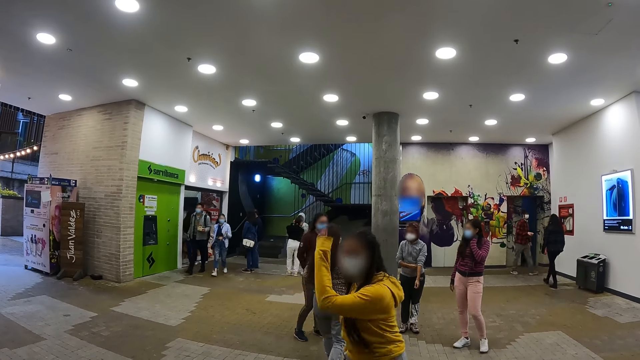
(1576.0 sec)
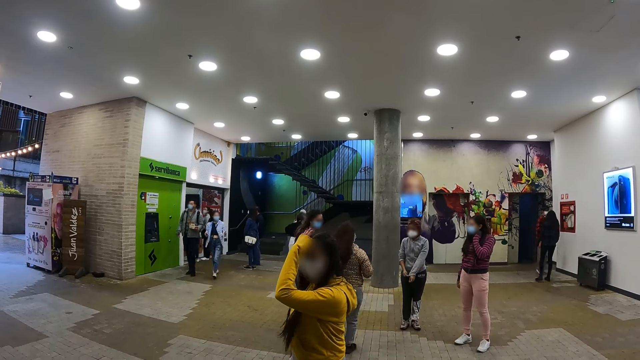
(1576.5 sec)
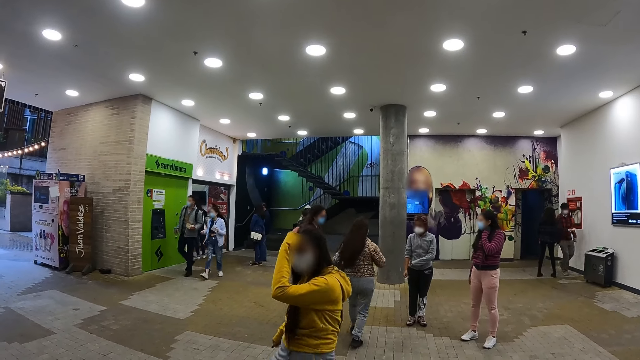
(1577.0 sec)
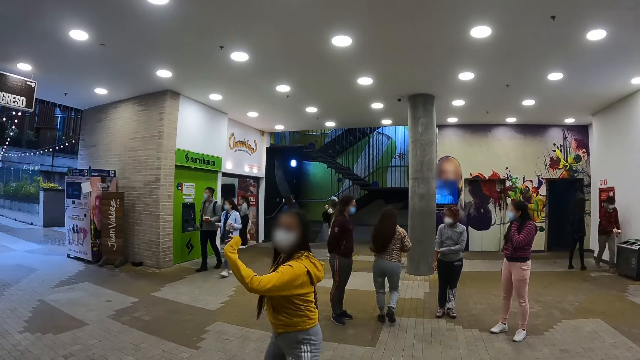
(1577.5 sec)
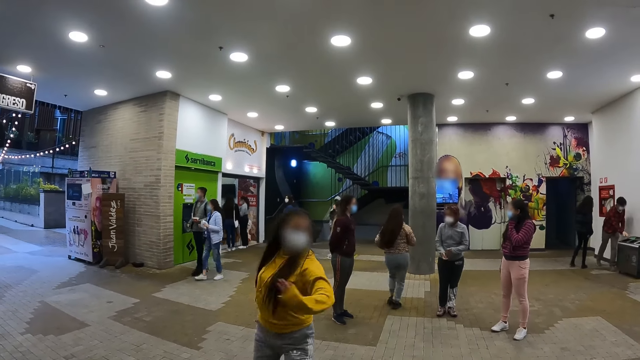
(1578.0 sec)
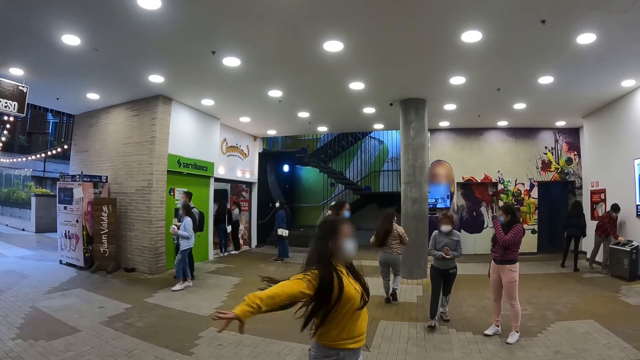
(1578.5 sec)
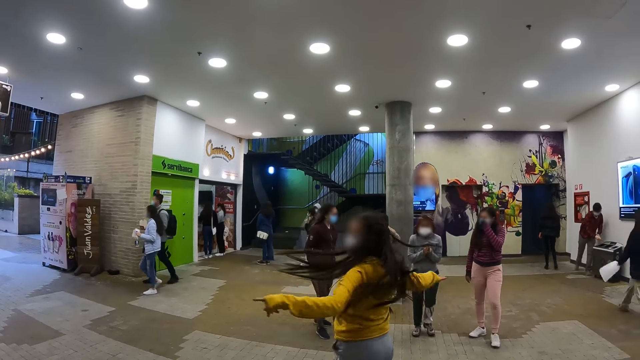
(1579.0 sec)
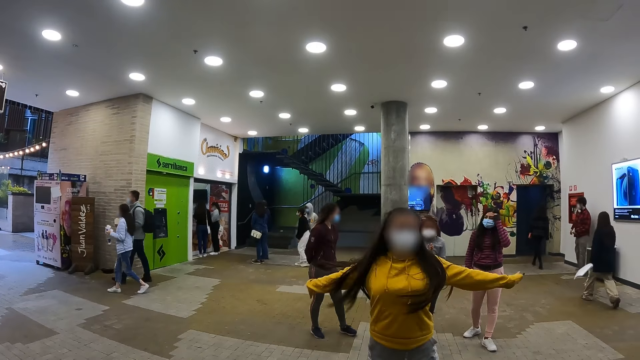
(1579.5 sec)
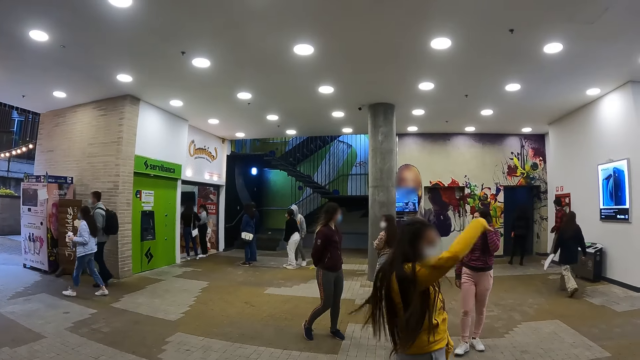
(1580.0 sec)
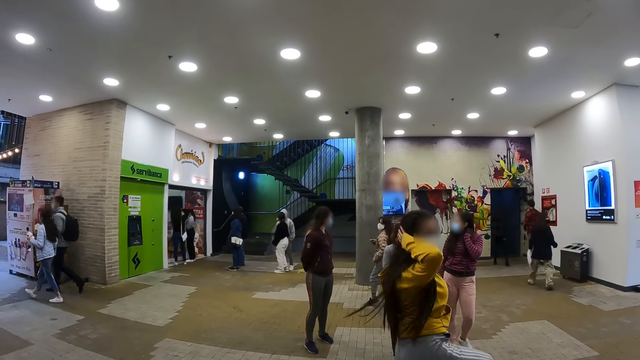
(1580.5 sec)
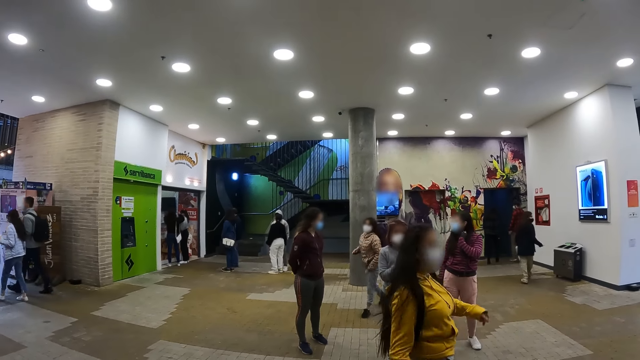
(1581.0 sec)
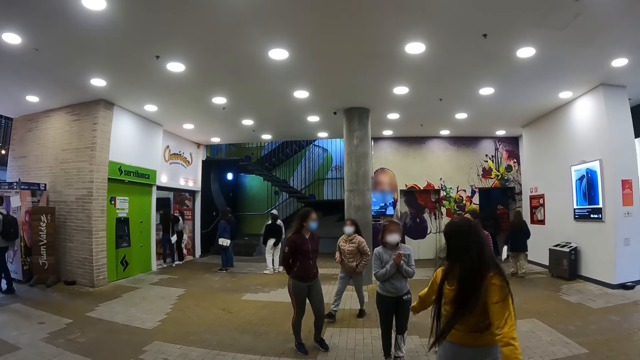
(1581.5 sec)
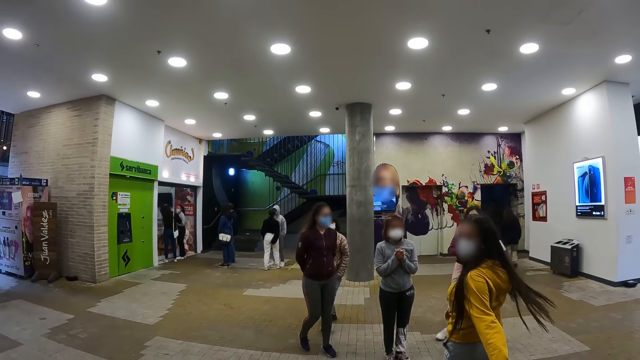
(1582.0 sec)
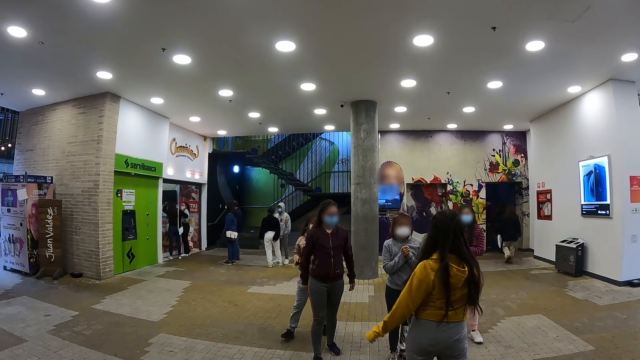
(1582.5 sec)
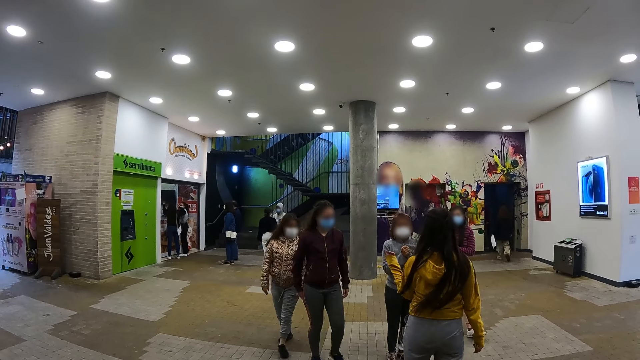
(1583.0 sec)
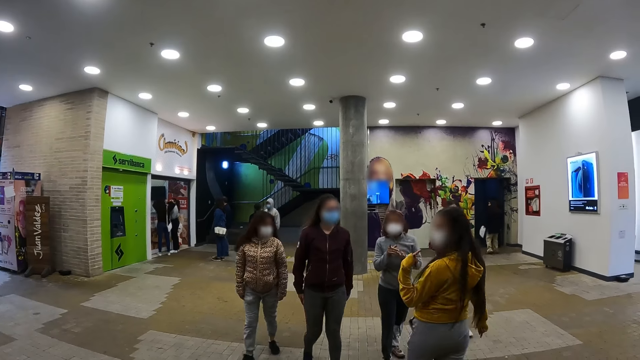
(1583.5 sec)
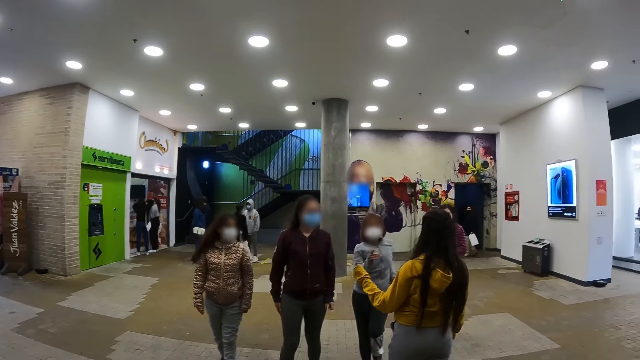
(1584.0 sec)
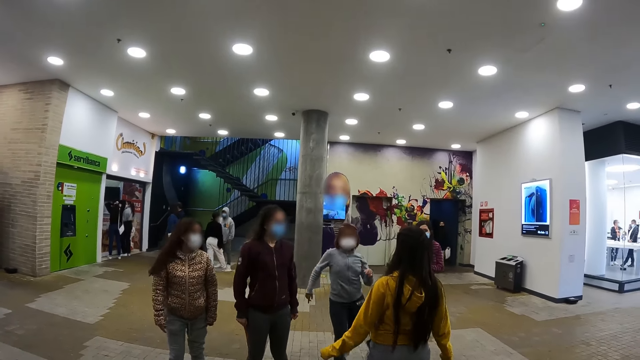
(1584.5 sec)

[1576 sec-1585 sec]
Two persons dance. The first person walks on a floor.

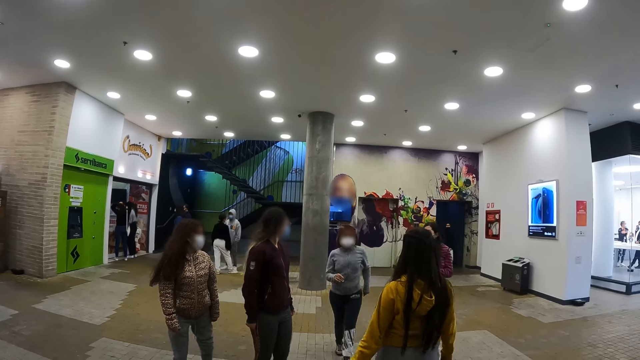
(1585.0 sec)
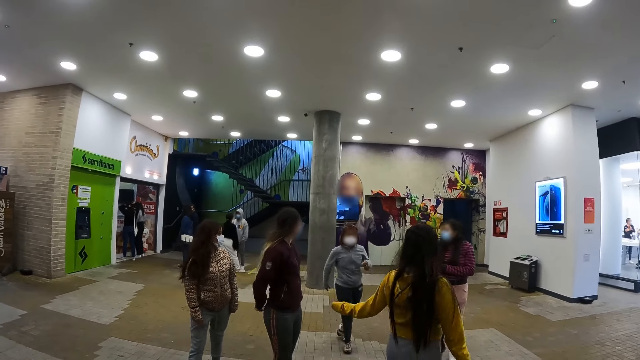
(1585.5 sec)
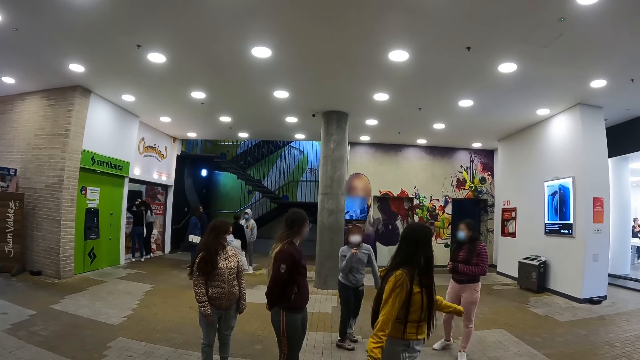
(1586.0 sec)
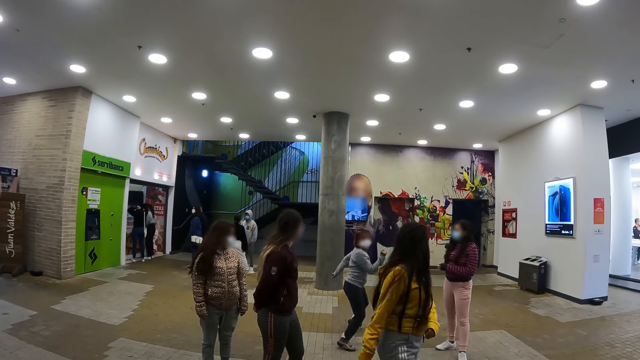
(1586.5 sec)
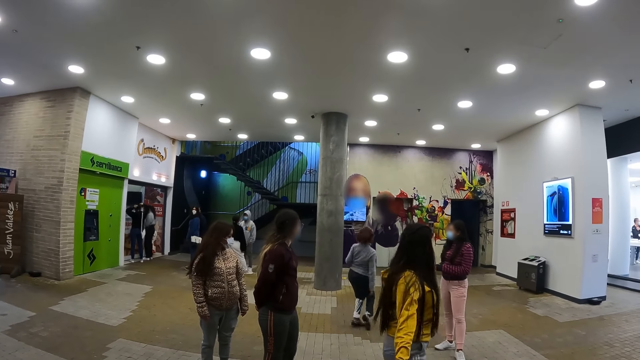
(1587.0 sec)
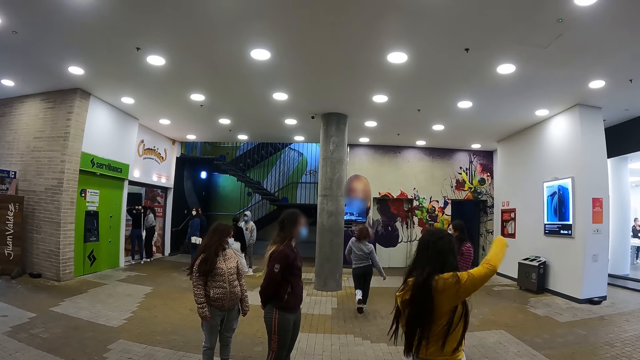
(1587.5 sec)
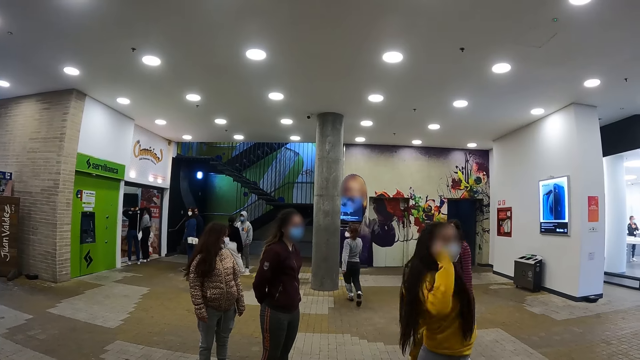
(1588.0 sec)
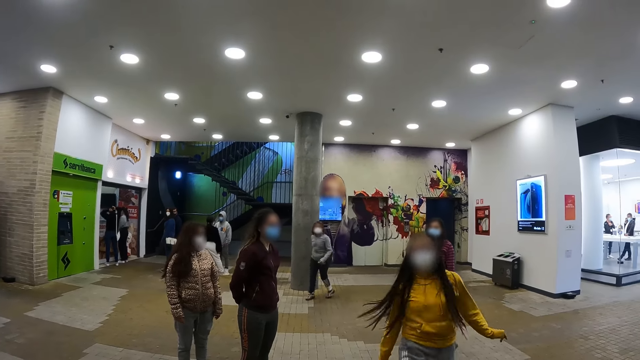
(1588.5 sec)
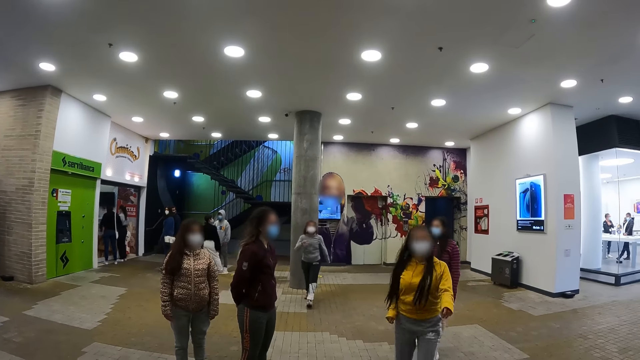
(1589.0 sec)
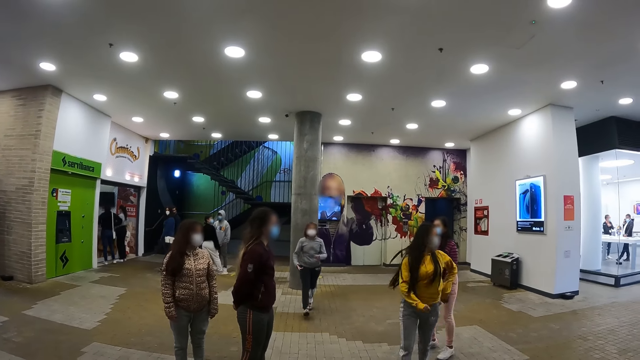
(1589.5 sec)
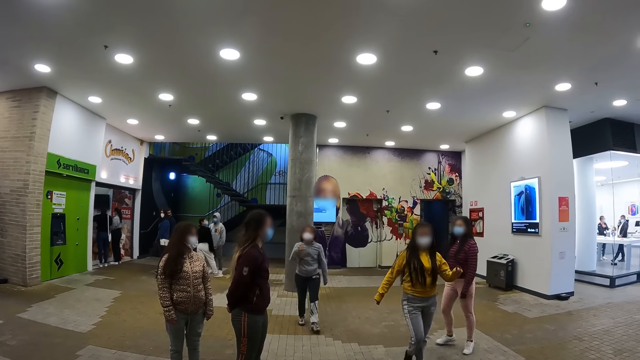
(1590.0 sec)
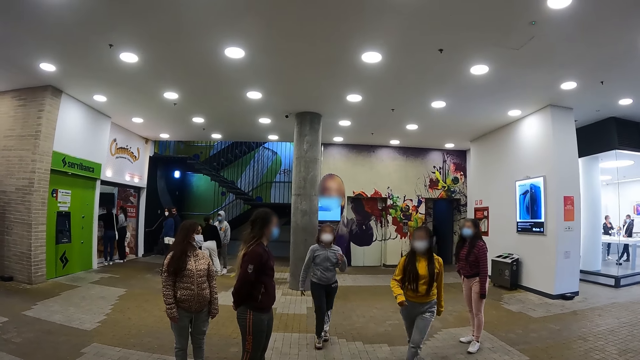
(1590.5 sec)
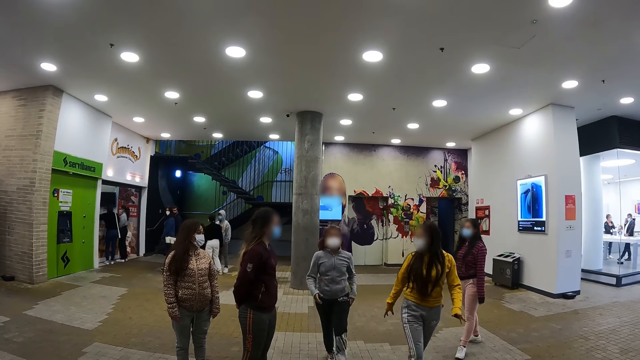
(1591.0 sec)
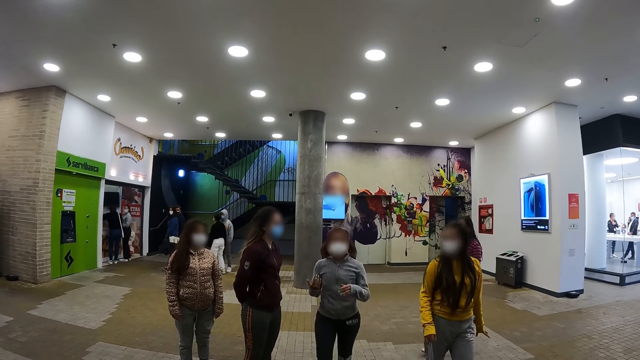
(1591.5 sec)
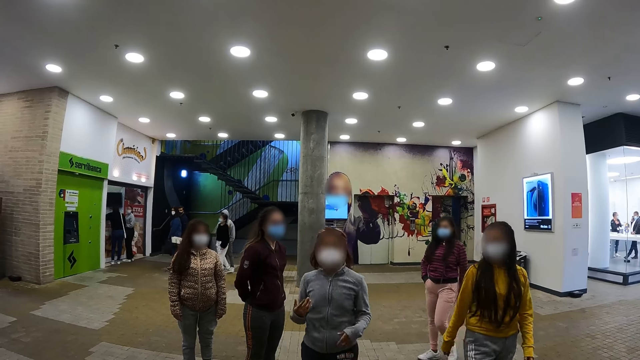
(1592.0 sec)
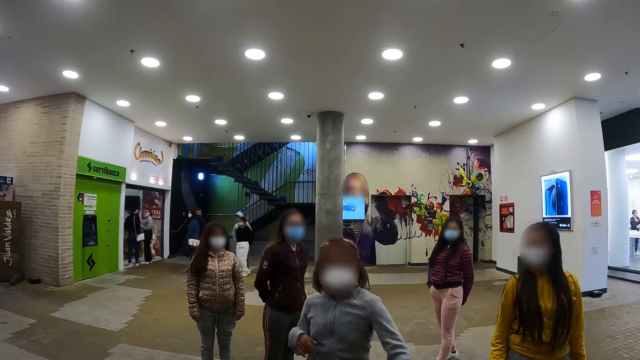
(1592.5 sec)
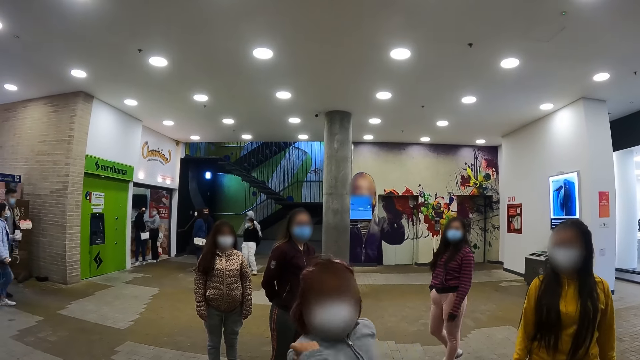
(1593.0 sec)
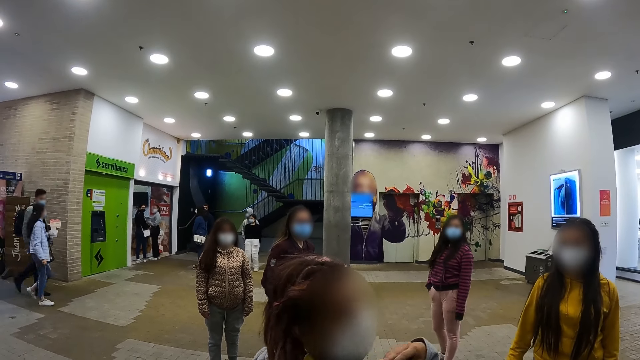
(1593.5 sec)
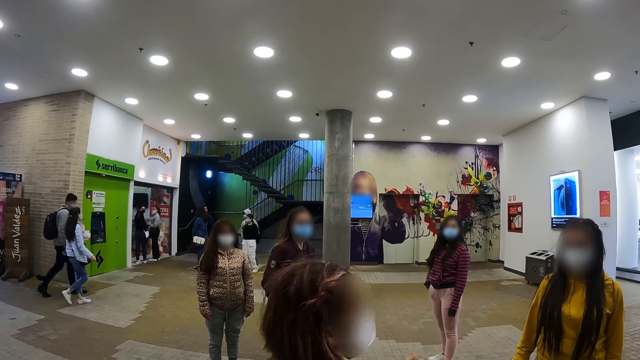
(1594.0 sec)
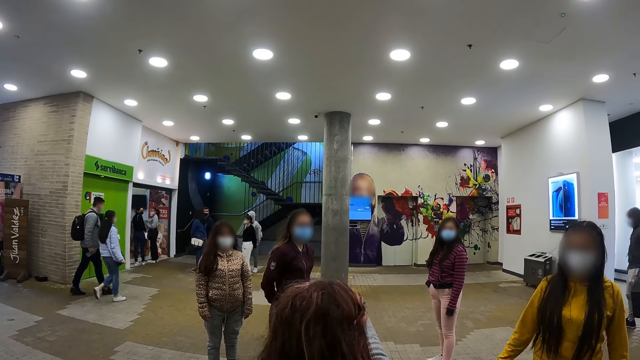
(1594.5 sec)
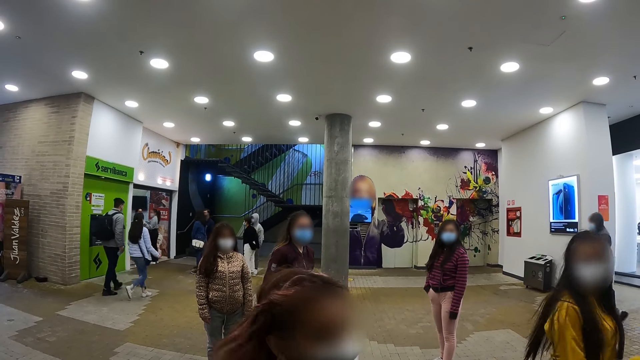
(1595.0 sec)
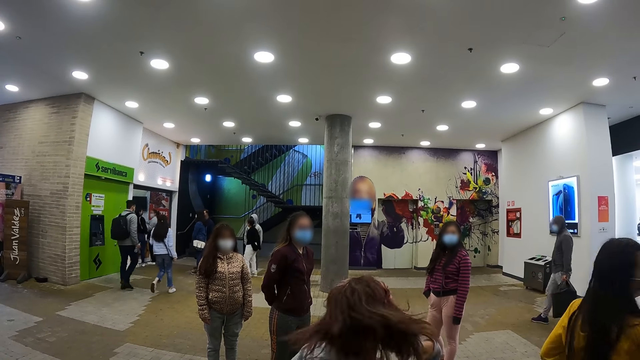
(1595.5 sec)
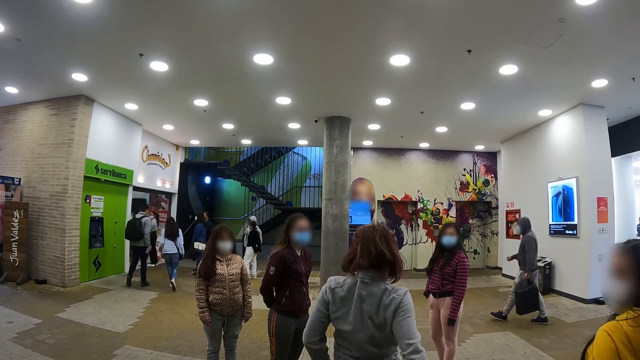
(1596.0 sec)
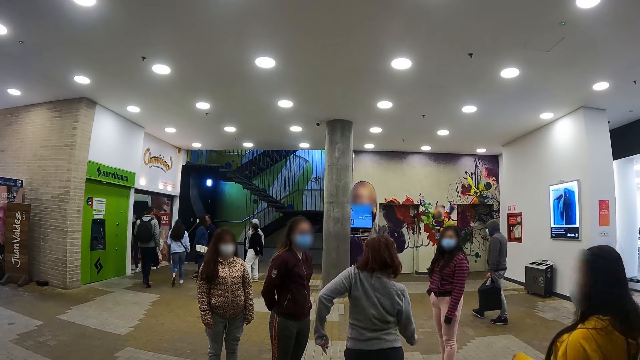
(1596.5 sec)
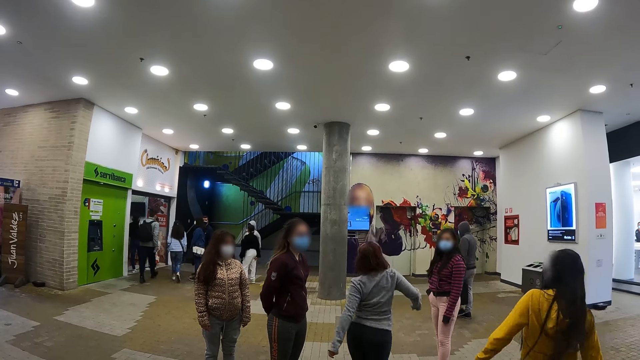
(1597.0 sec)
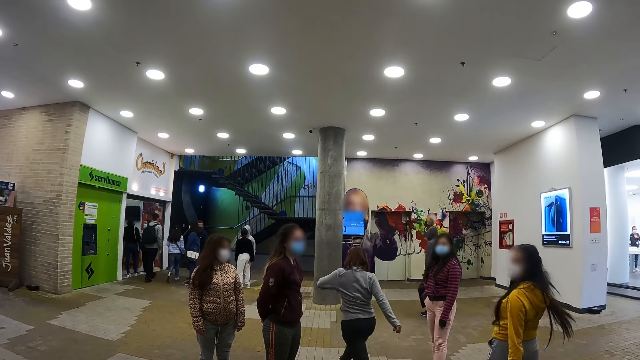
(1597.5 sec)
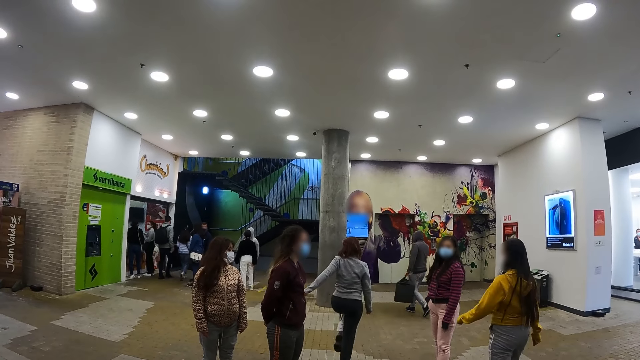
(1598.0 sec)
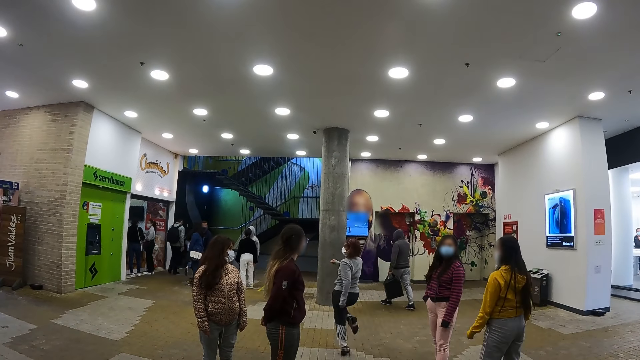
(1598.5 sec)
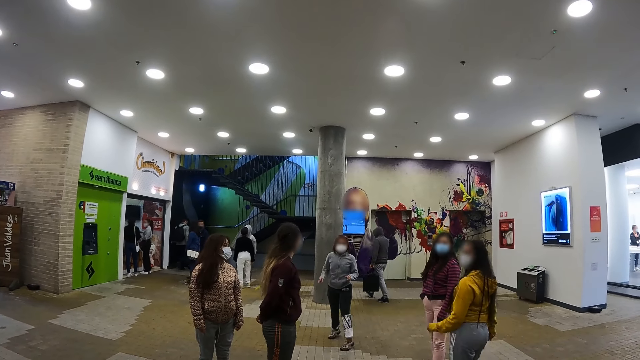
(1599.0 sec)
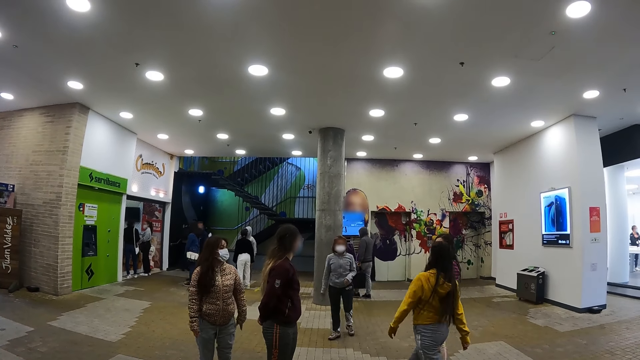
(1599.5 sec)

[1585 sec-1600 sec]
A person dances backwards. Another person dances backwards. A third person moves forward on a floor. The second person moves forward on the floor. The third person and the second person move towards the first person and two other persons.
